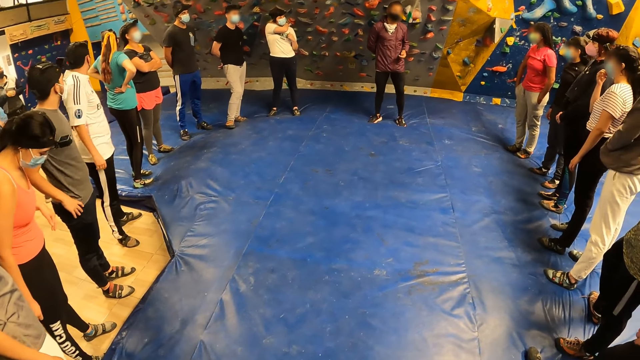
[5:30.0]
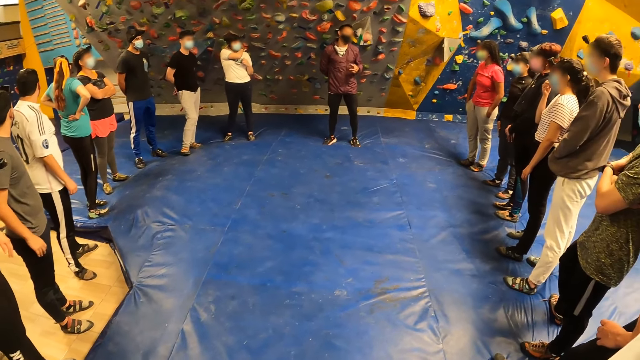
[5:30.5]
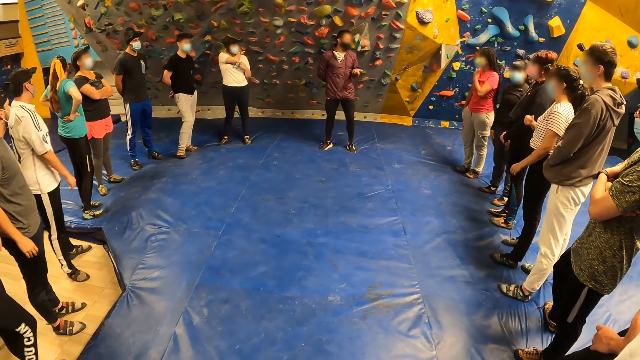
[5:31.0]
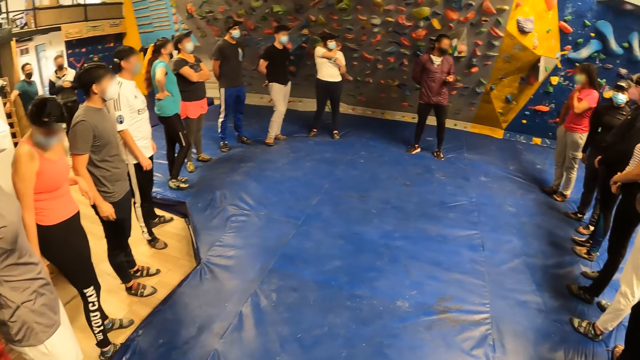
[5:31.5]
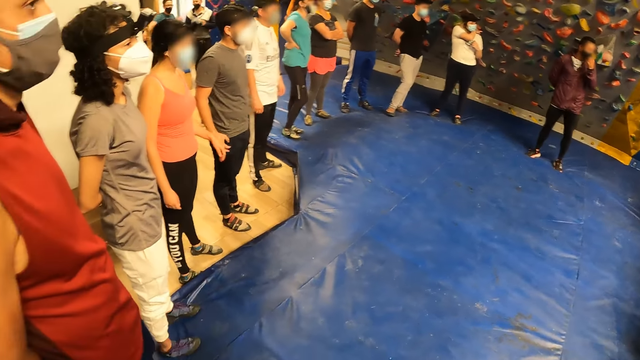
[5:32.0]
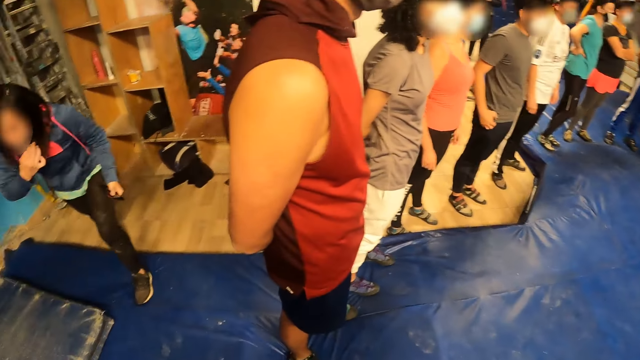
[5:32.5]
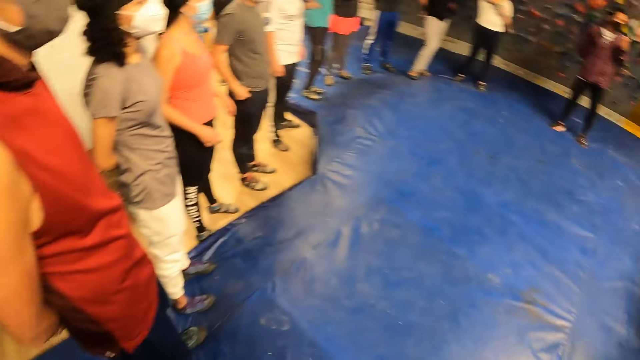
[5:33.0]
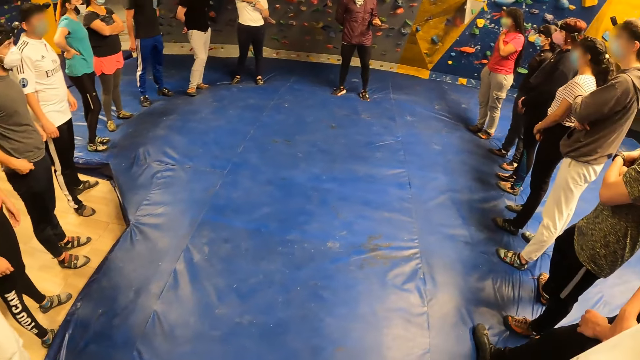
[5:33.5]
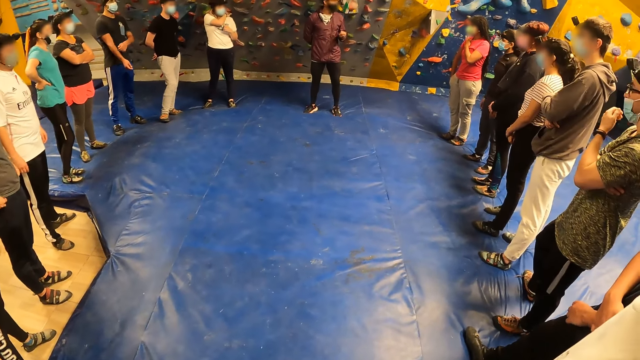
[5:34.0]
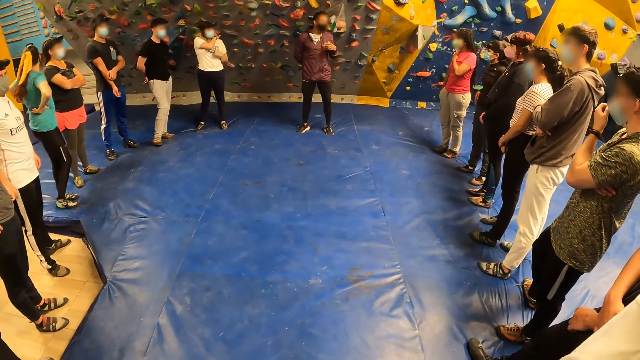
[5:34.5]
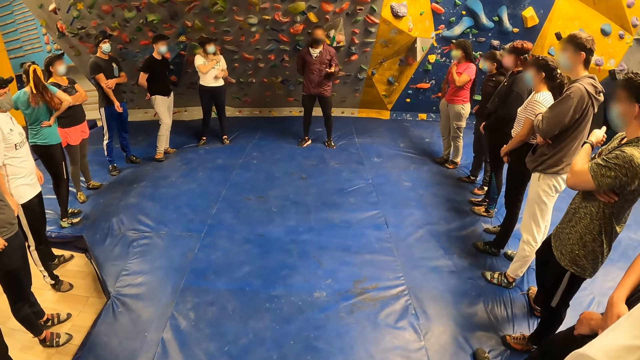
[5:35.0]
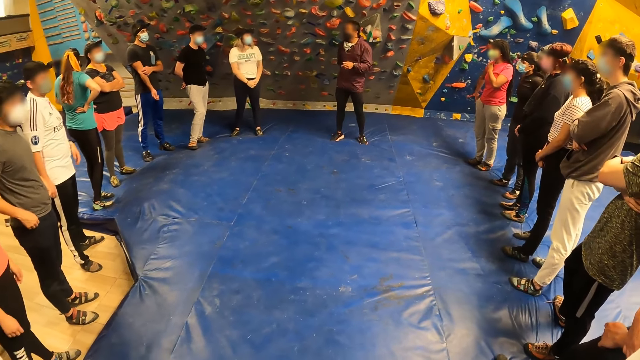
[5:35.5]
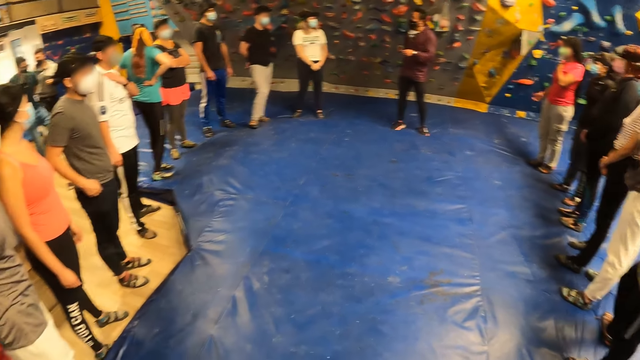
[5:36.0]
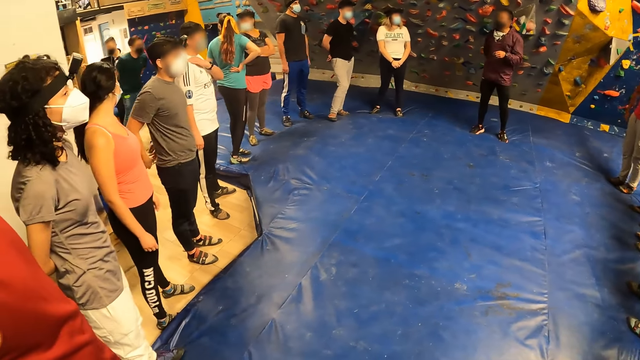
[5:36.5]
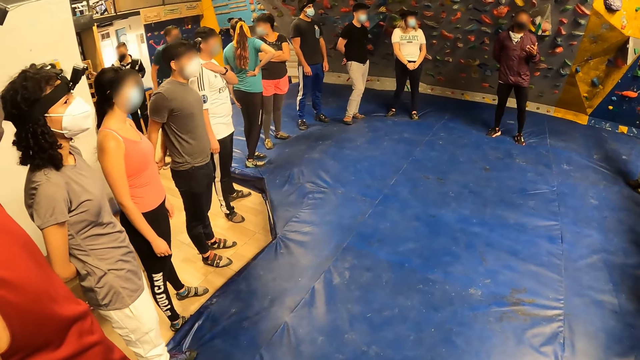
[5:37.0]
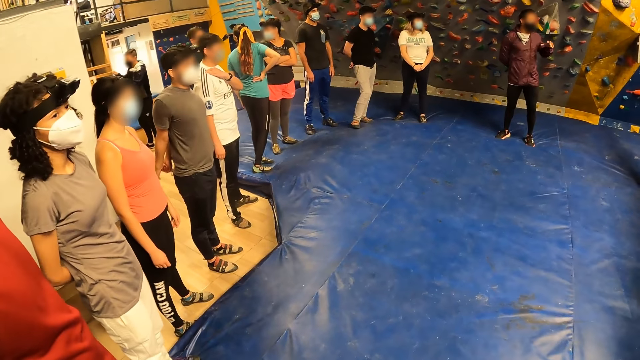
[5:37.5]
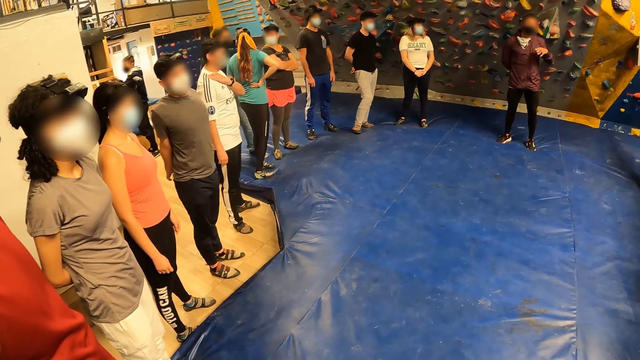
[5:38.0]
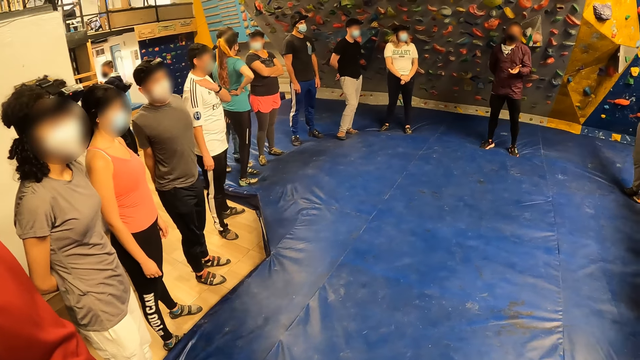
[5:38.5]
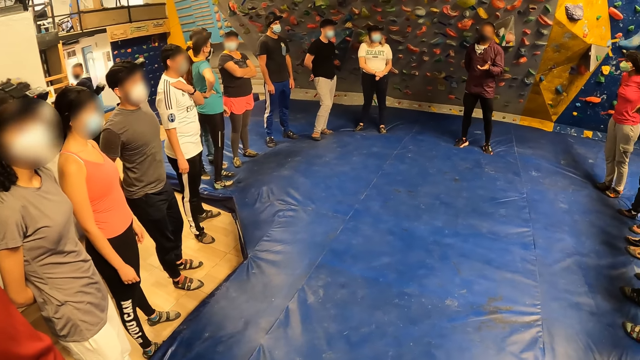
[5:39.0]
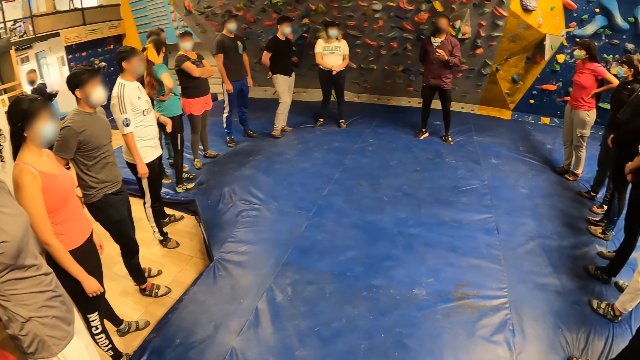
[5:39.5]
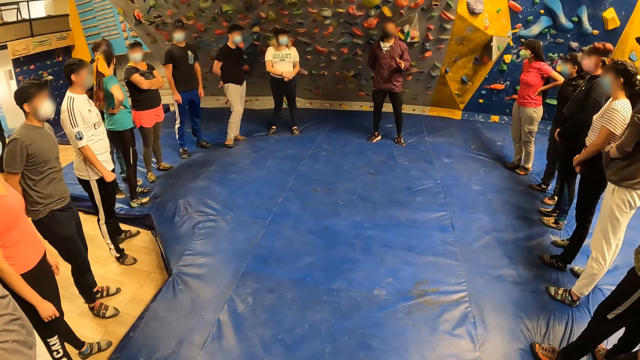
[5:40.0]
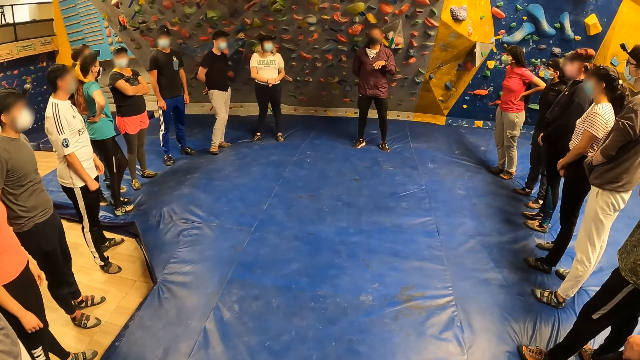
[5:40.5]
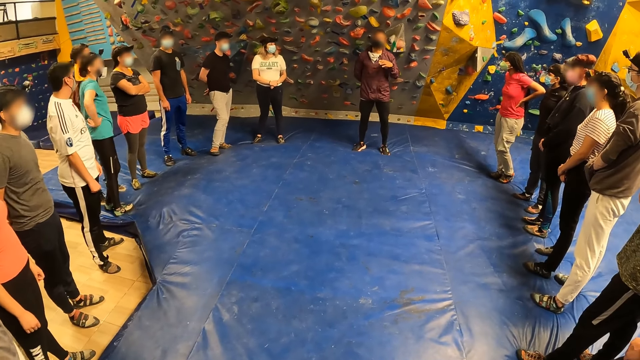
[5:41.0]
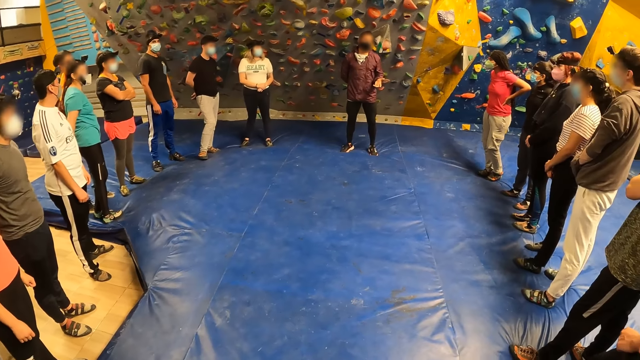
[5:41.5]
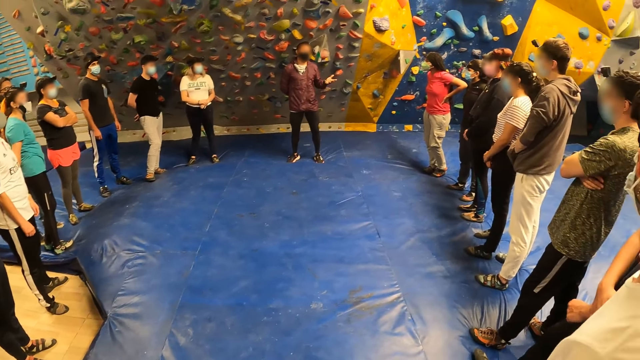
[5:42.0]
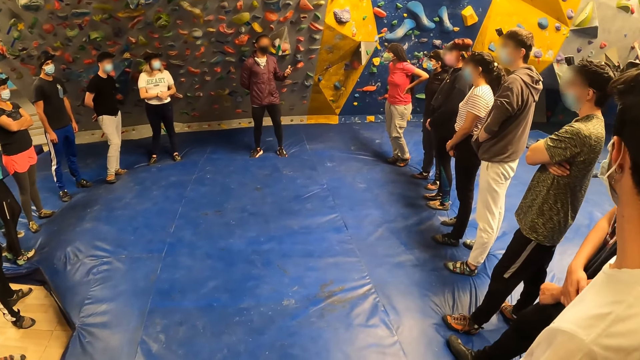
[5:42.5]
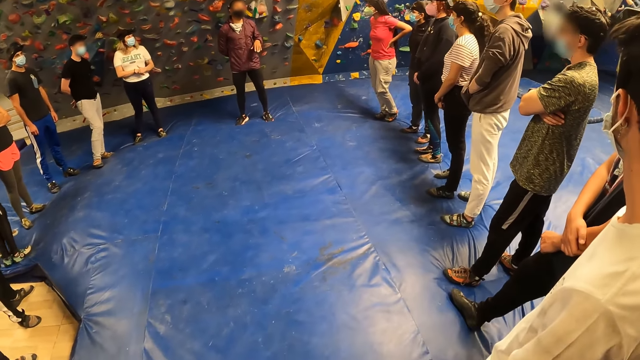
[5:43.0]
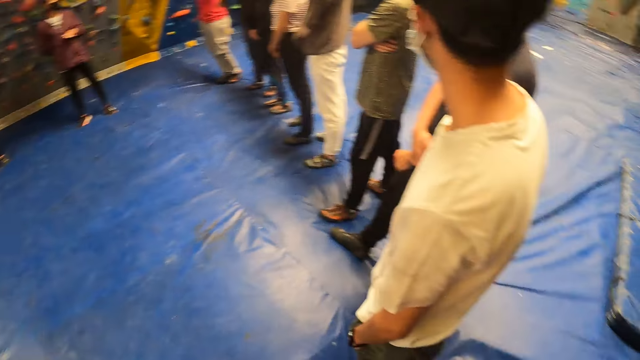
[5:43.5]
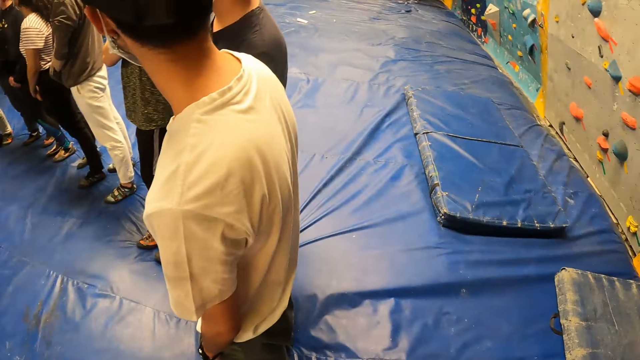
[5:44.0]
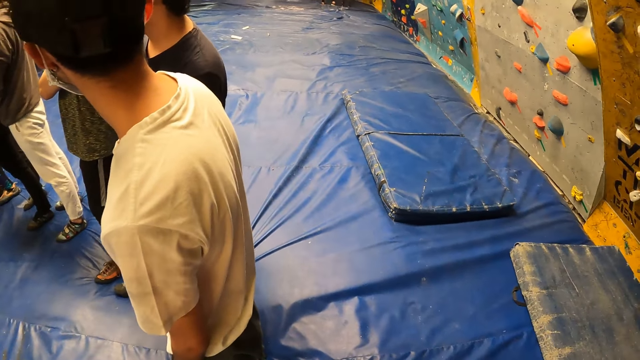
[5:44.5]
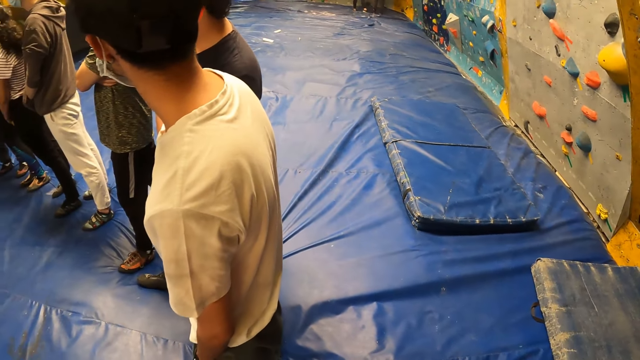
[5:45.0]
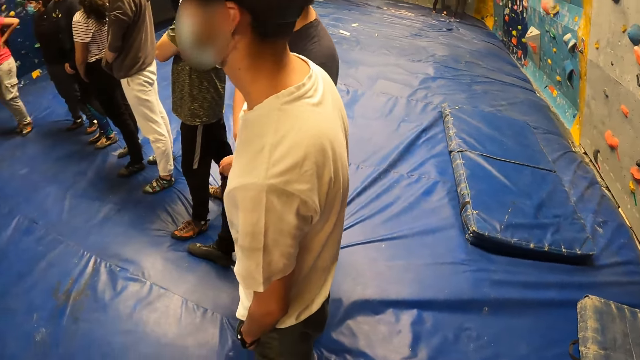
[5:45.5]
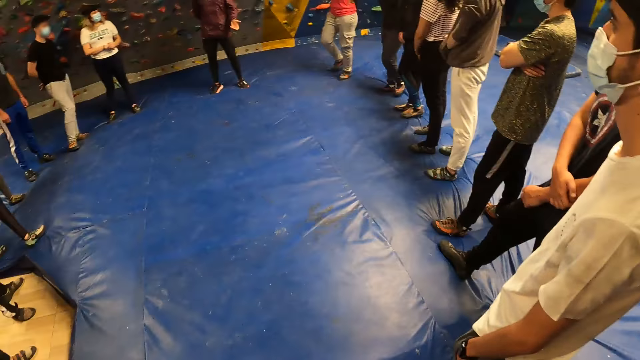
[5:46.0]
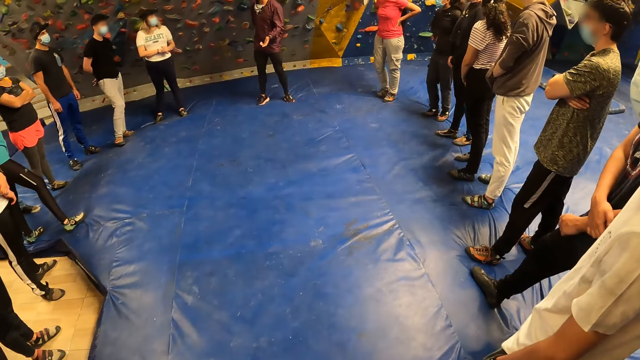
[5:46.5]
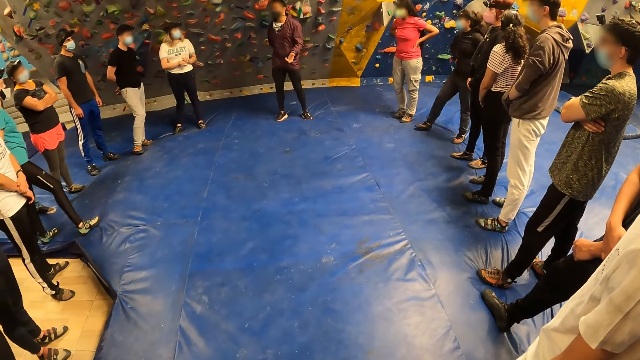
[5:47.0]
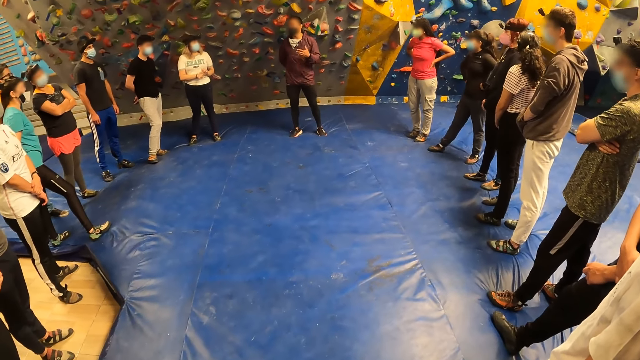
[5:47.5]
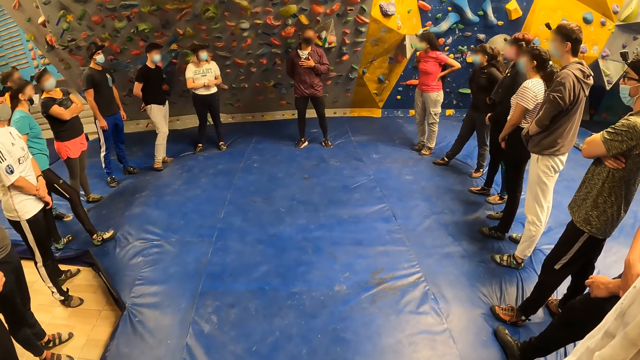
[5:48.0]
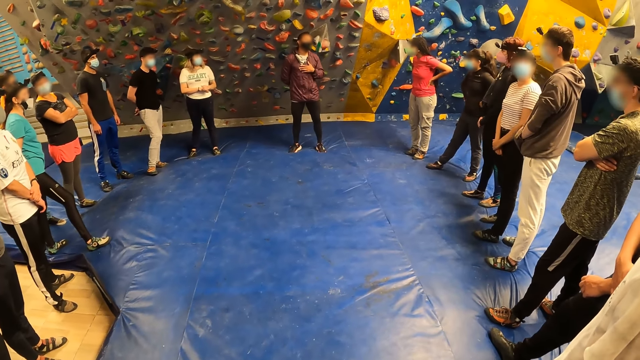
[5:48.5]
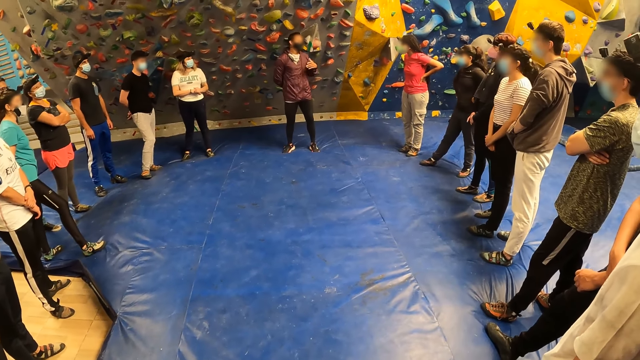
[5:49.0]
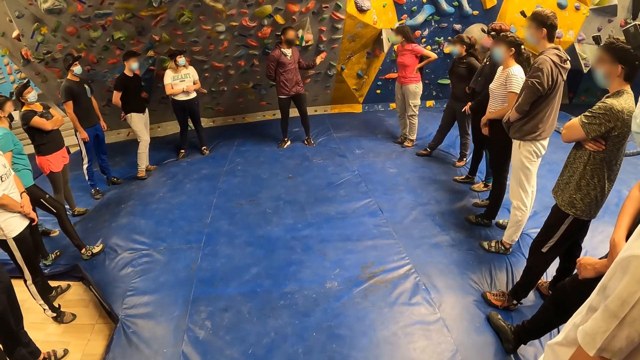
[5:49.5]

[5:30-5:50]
The camera wearer looks around. A man moves his hand. The camera wearer looks around.
